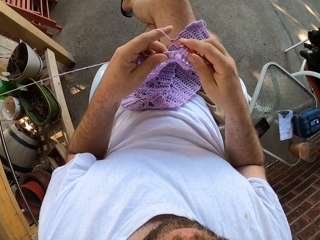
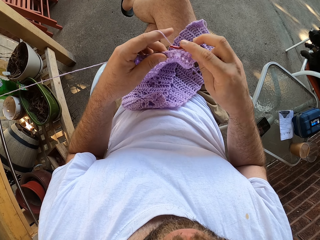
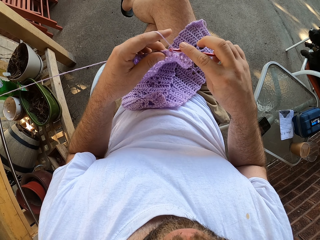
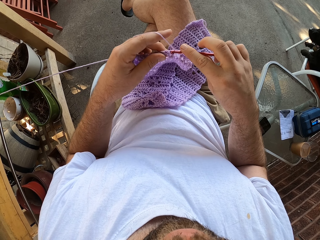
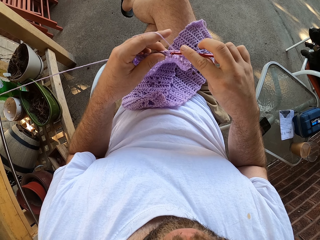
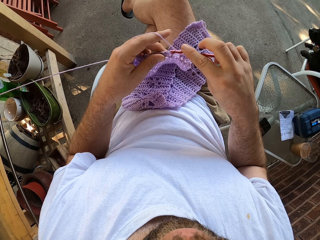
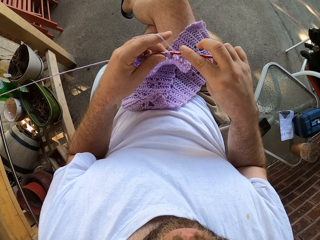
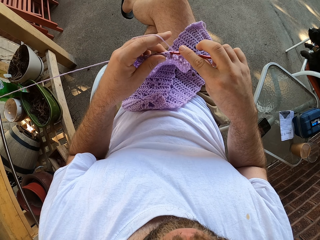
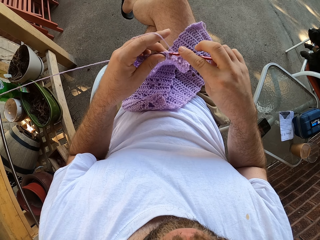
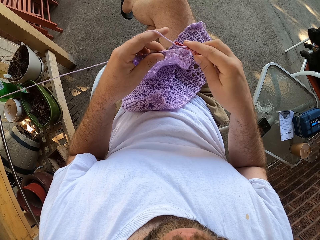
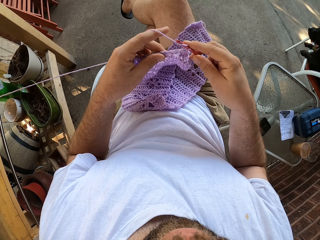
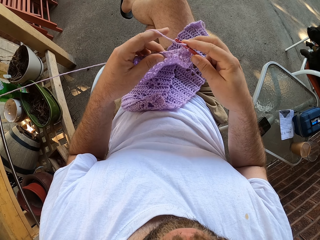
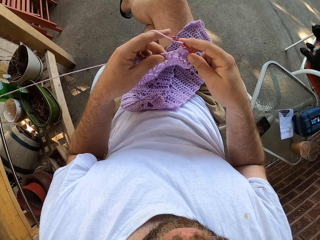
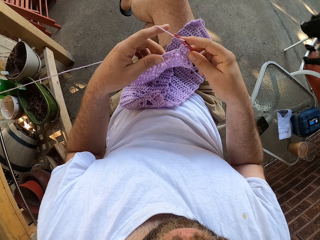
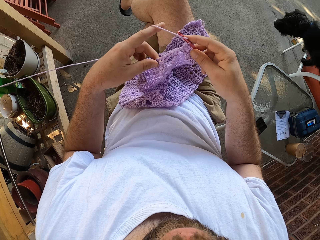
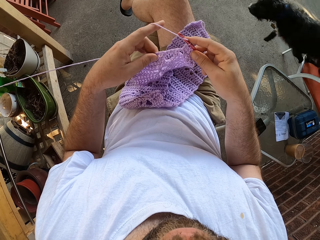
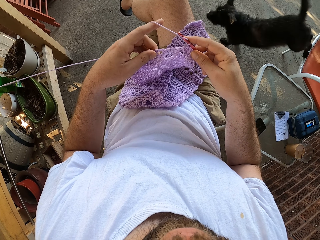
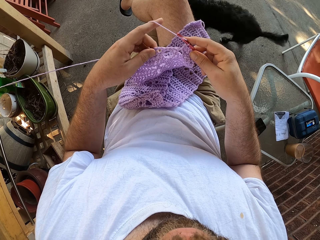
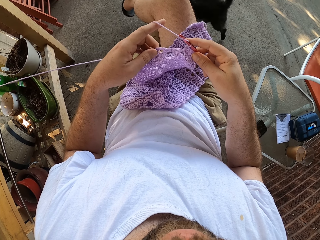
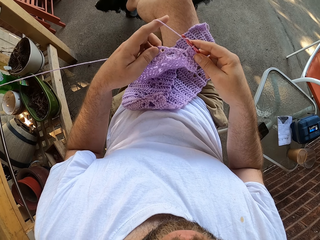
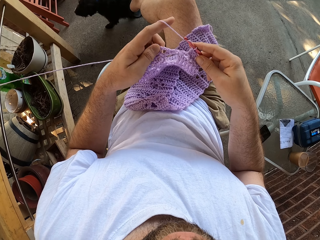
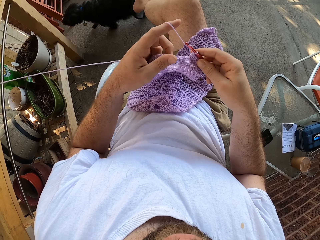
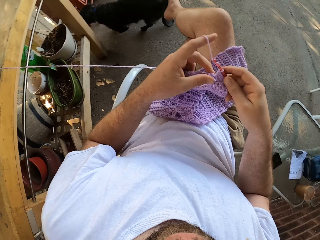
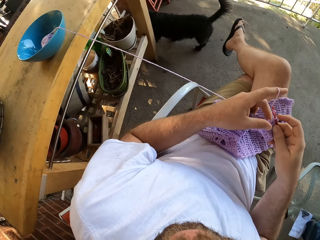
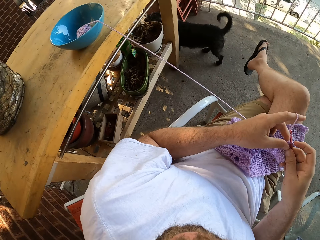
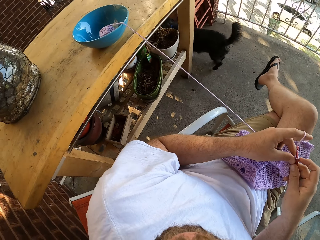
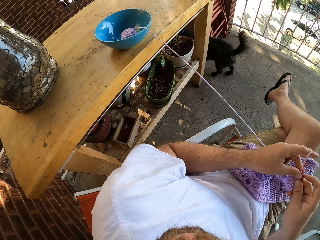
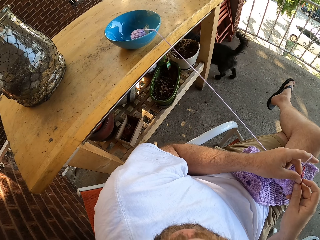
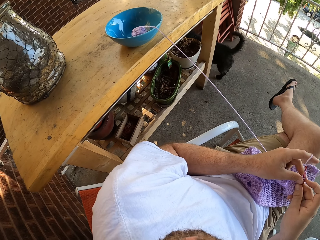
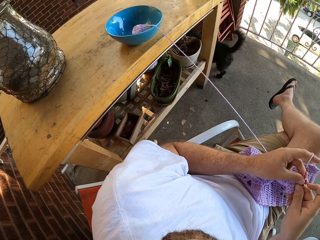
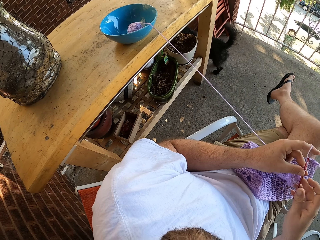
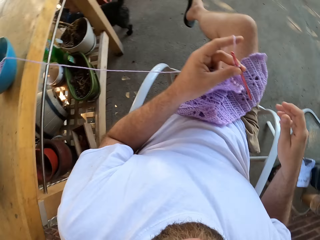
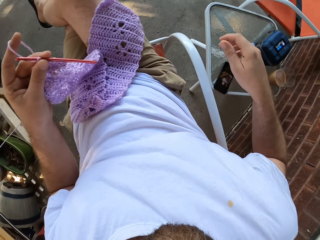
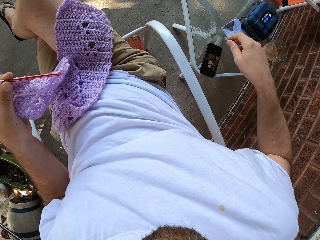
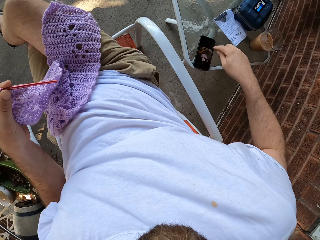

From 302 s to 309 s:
The camera wearer touches a yarn. He turns around. He passes the needle to his left hand.
